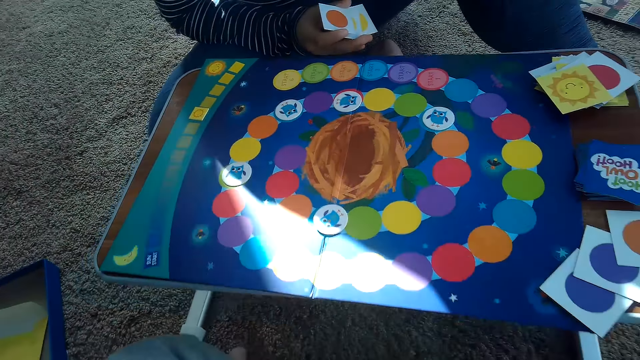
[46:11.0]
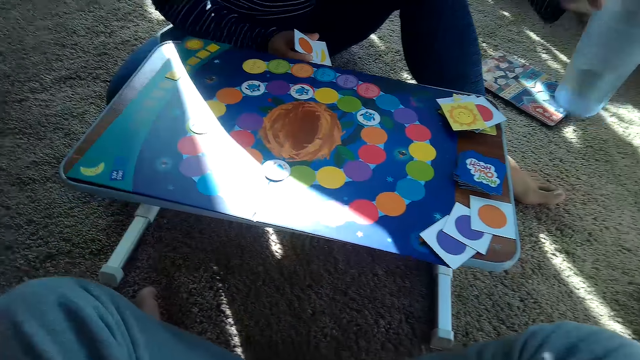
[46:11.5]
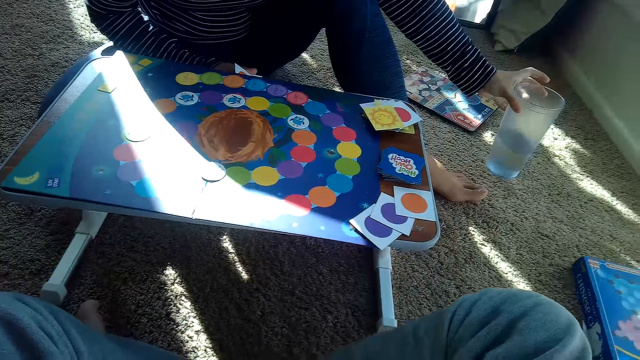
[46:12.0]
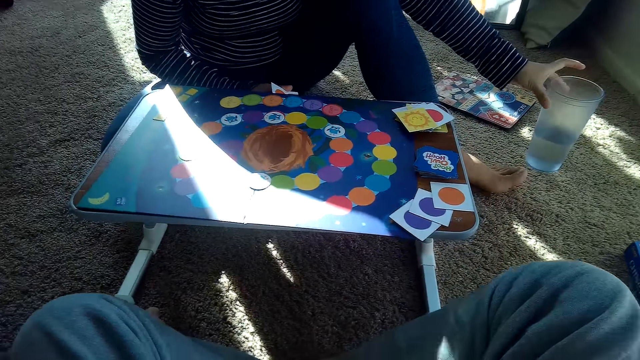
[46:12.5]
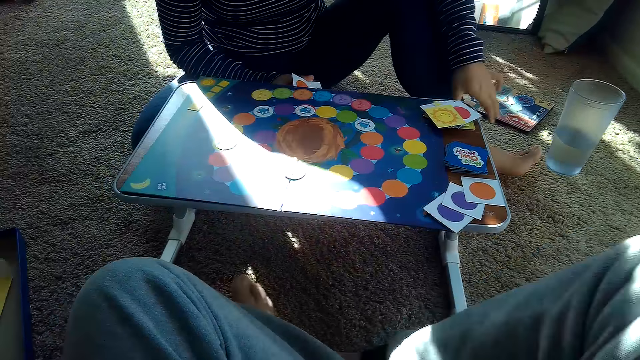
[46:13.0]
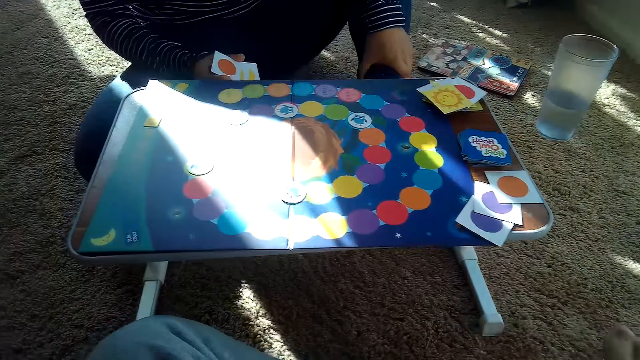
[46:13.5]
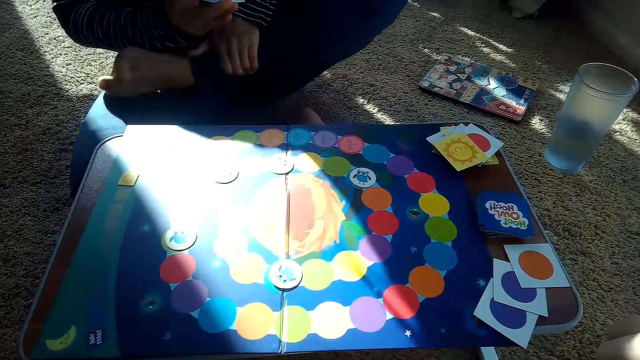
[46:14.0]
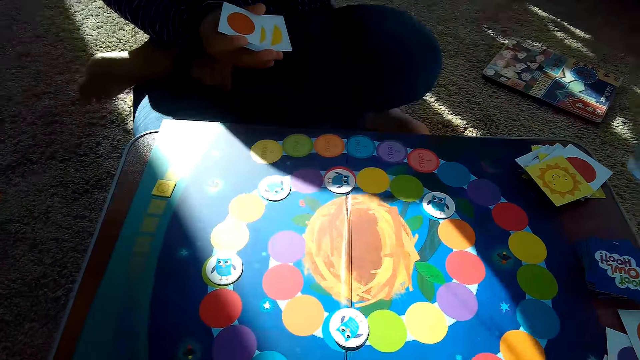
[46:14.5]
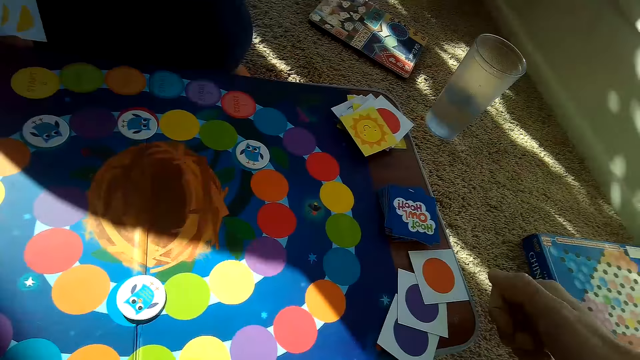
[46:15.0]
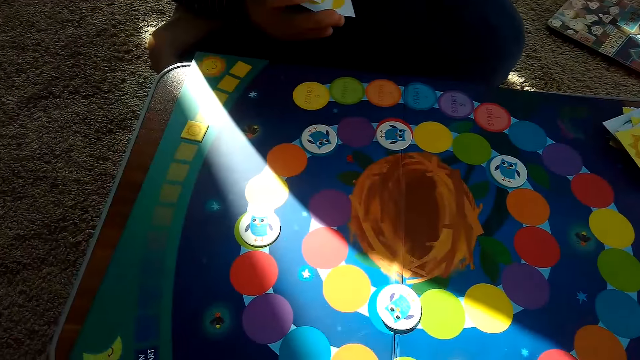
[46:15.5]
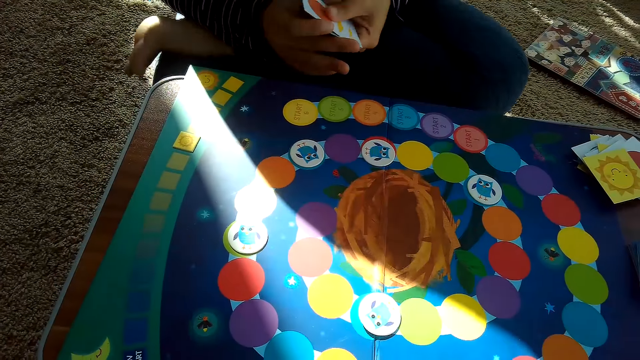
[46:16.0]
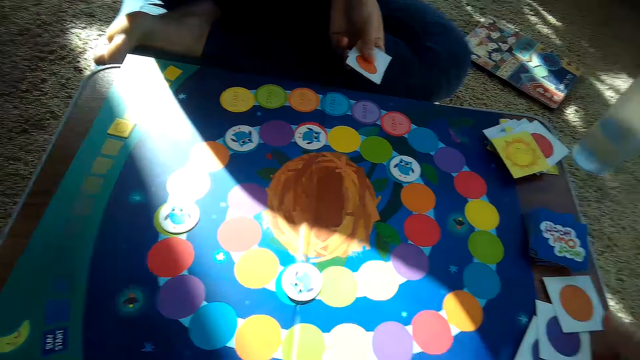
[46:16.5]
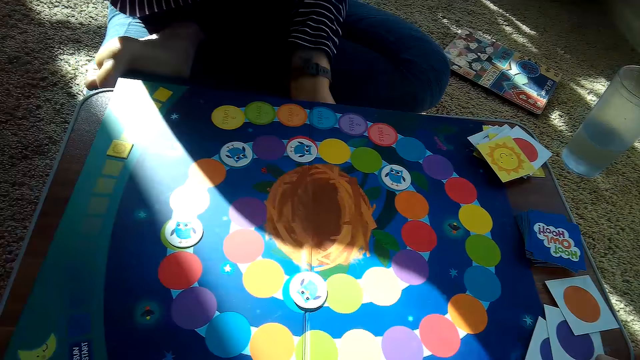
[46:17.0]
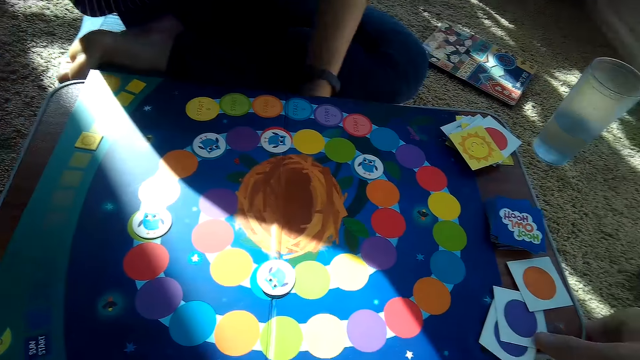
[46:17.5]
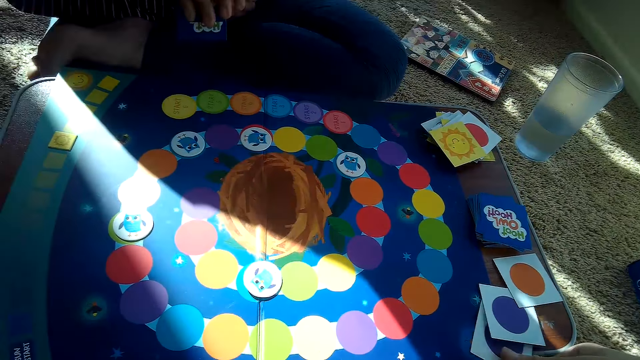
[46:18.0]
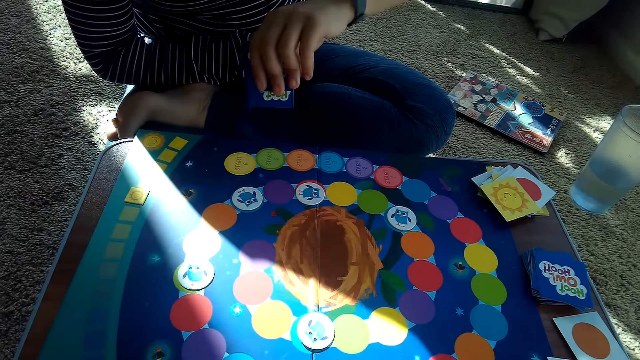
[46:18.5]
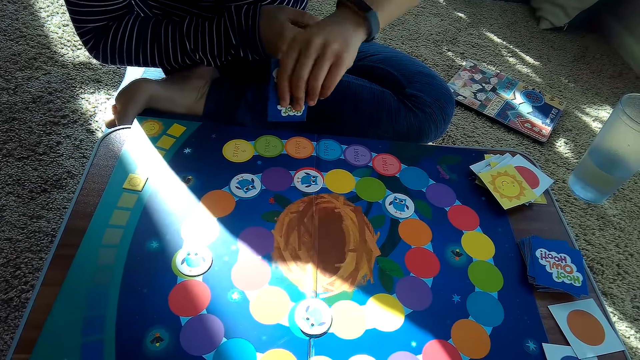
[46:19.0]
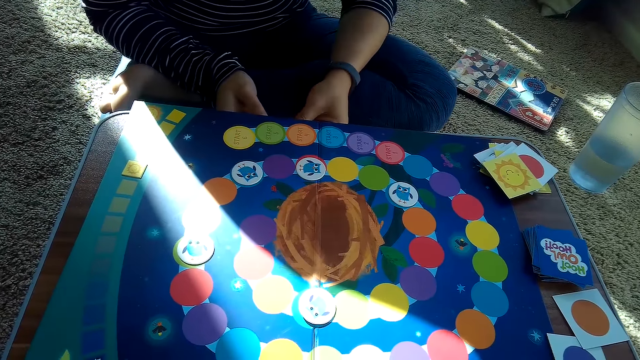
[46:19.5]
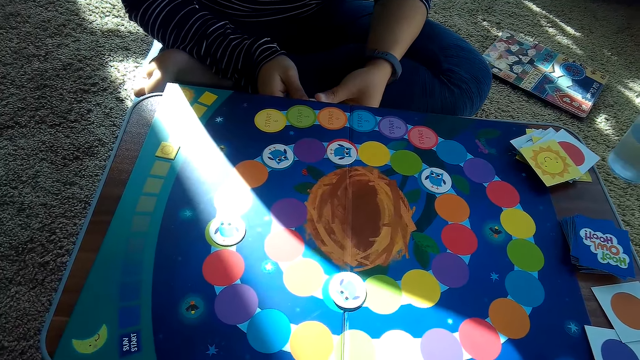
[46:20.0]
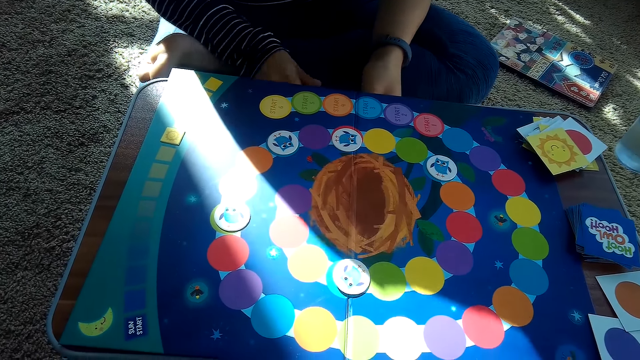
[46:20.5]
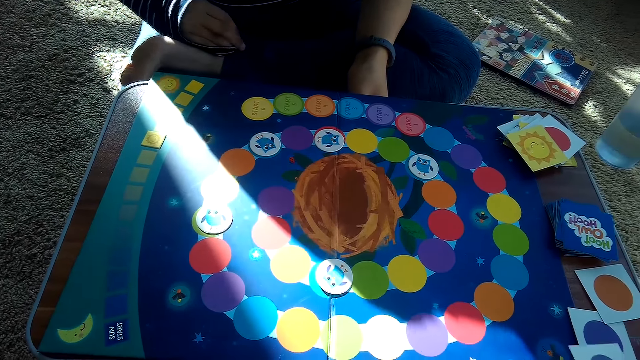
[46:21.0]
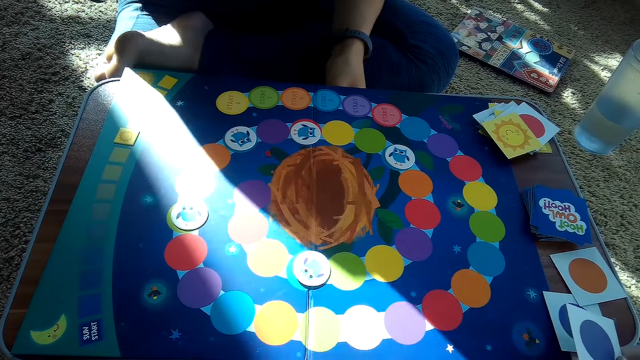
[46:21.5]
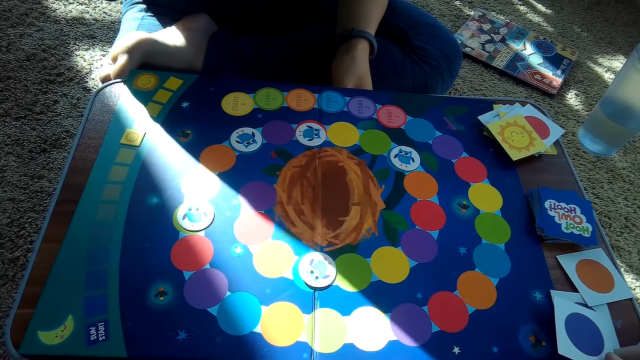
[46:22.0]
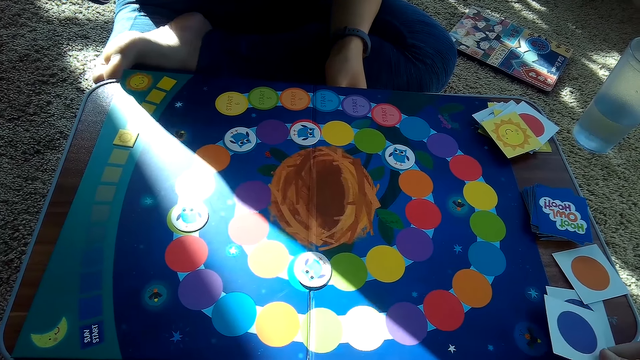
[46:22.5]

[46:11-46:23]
The partner drops a glass of water on the floor. The camera wearer takes a card.

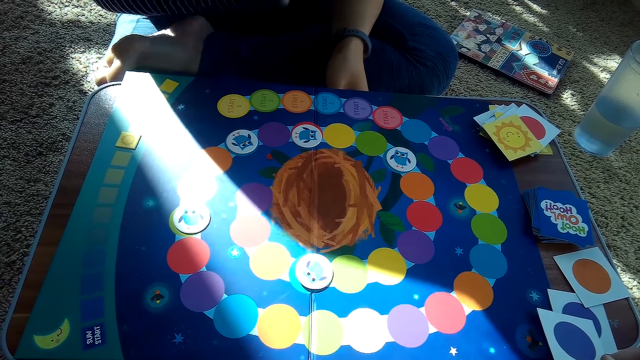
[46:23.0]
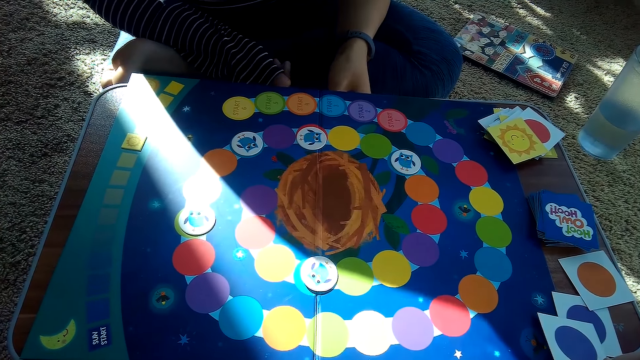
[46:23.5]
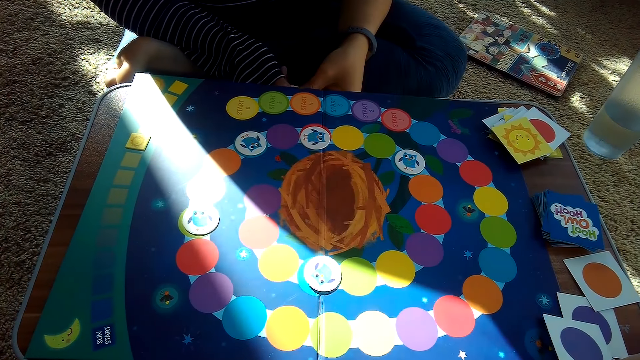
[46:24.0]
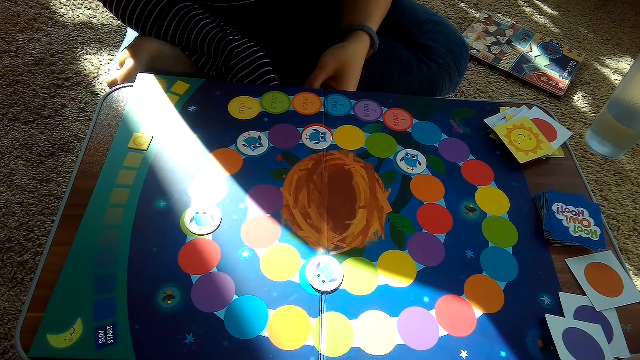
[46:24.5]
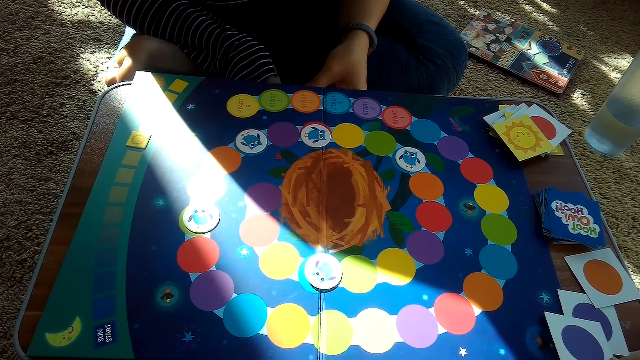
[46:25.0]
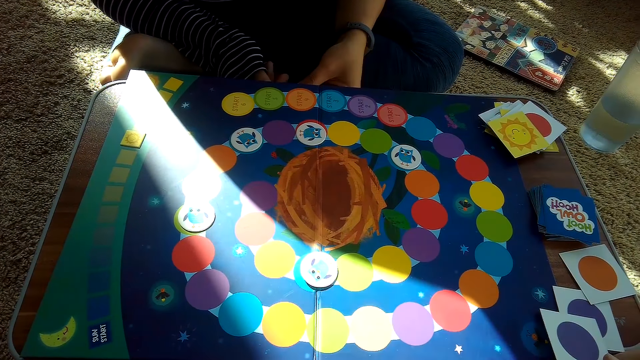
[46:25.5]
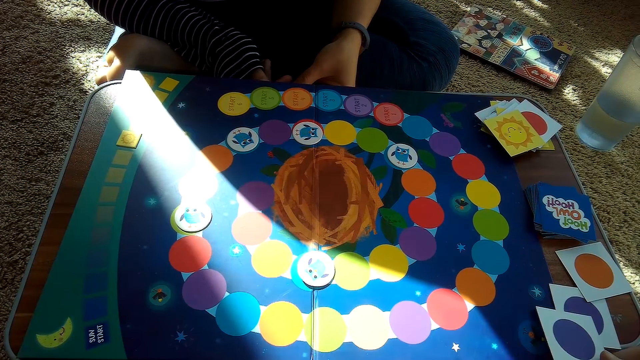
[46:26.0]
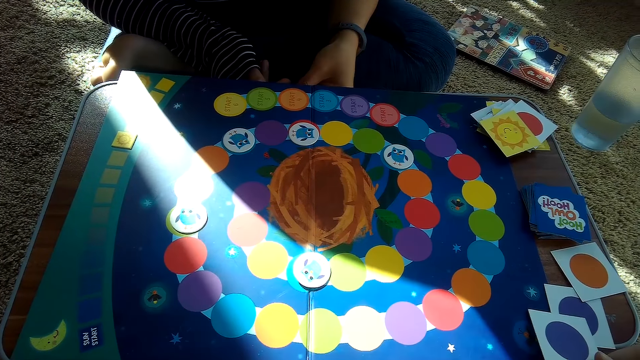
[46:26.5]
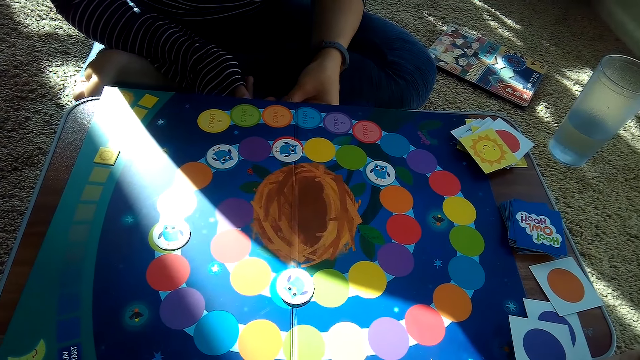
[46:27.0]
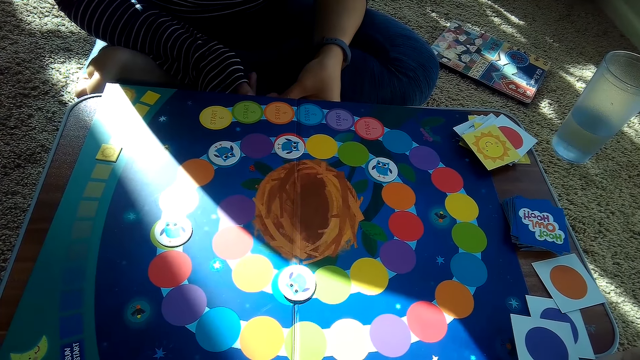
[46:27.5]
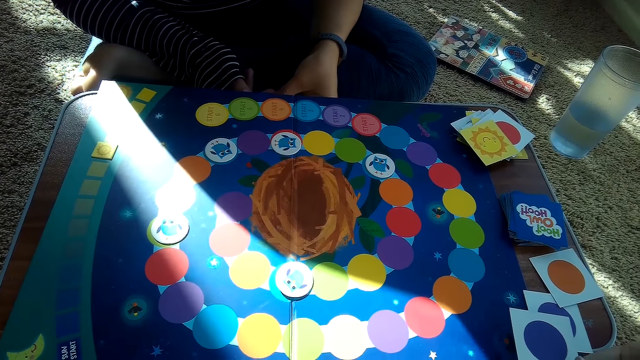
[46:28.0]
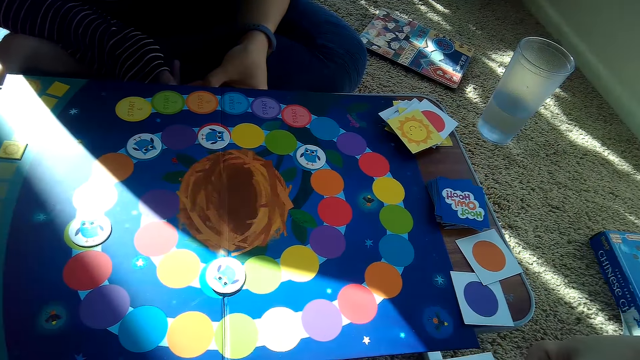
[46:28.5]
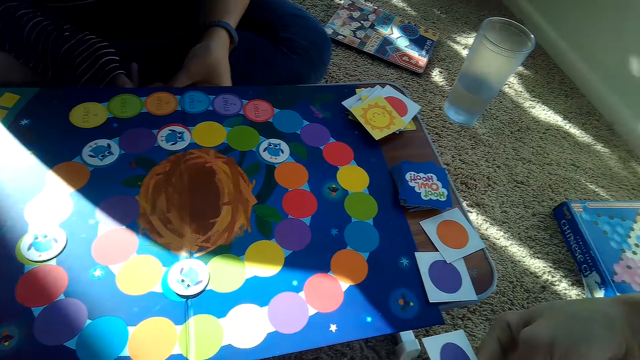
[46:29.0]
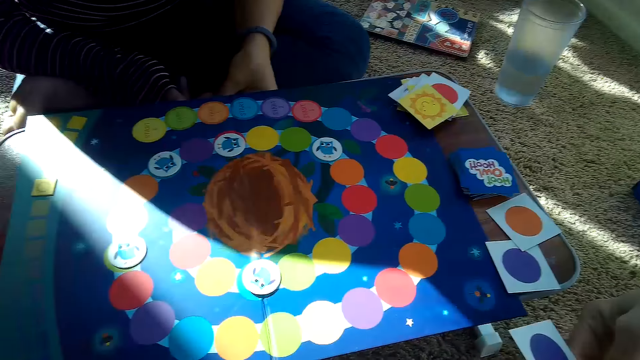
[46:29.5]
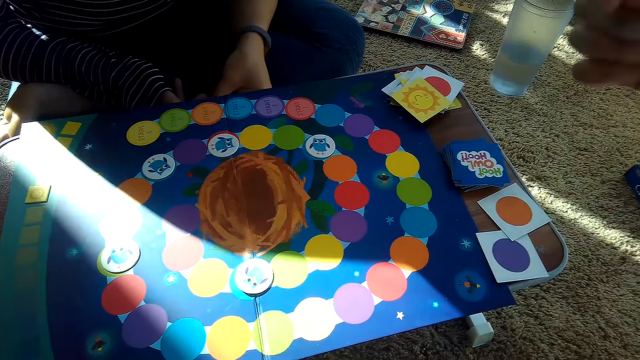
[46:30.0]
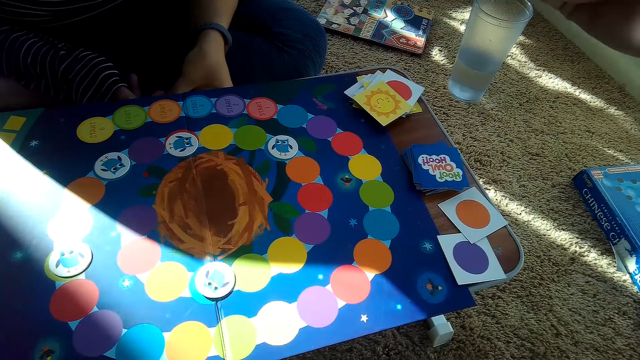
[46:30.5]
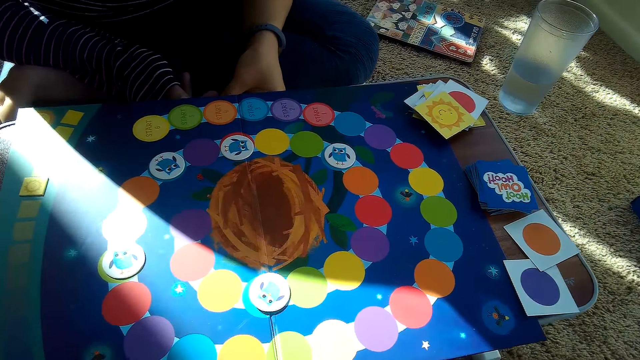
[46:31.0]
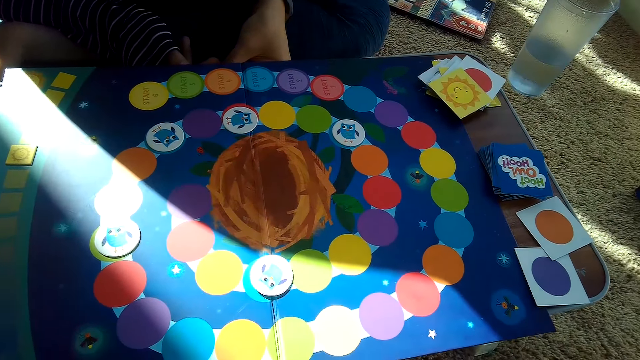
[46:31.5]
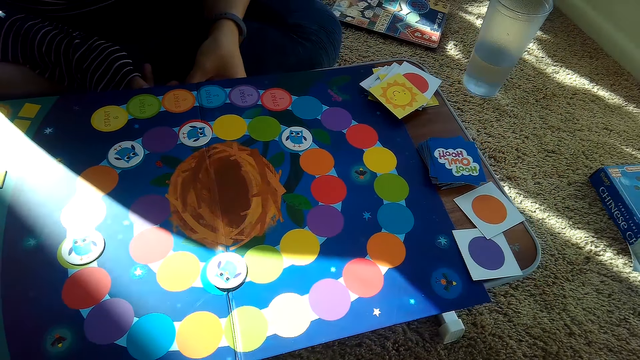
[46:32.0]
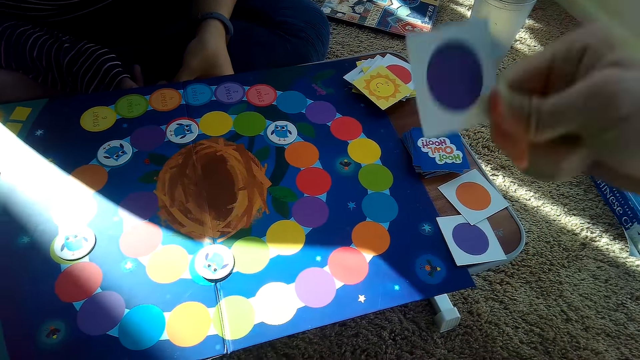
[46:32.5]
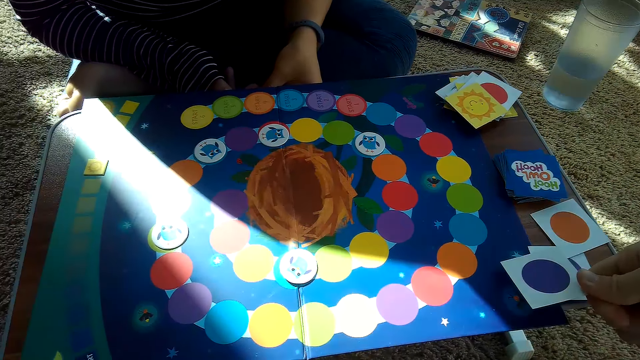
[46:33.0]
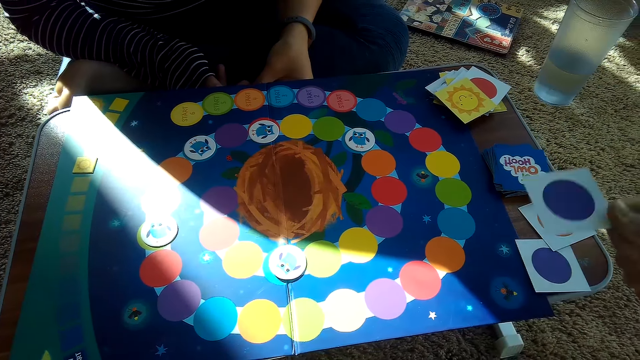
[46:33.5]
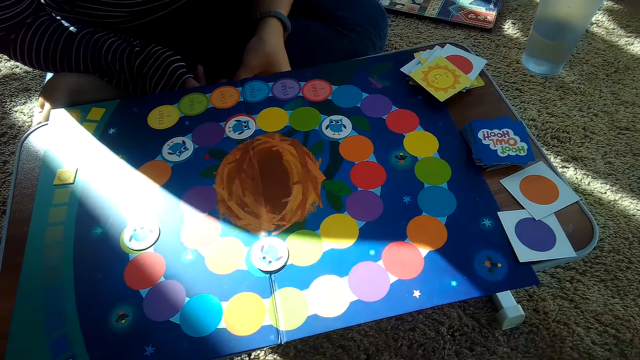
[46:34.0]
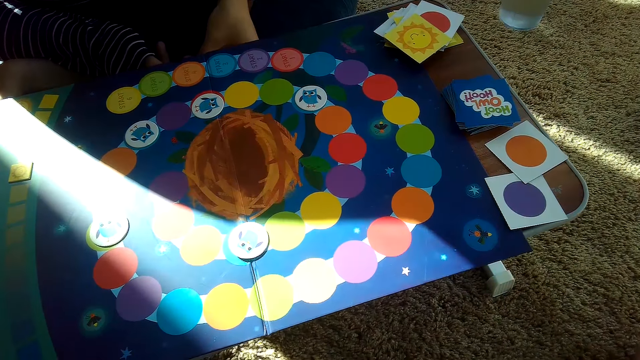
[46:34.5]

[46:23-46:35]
The camera wearer shows the card to the woman.
